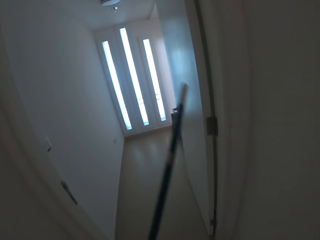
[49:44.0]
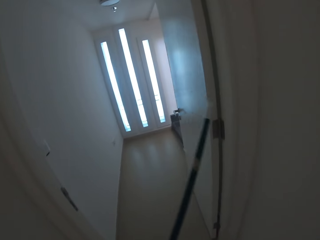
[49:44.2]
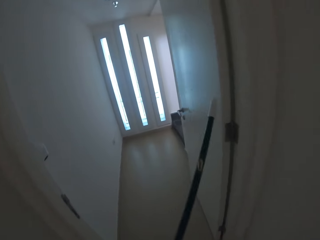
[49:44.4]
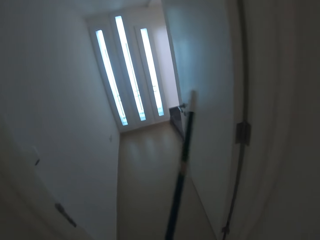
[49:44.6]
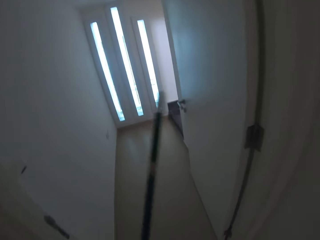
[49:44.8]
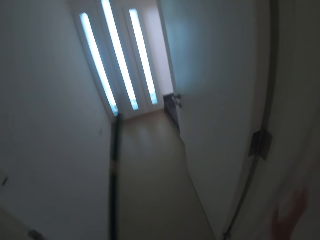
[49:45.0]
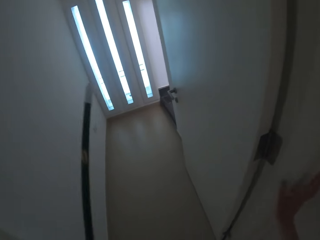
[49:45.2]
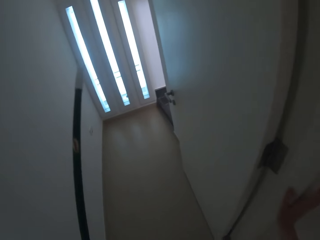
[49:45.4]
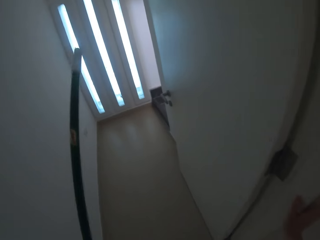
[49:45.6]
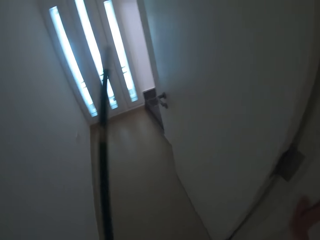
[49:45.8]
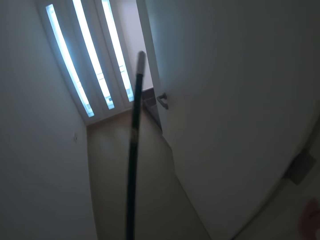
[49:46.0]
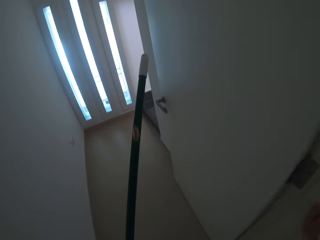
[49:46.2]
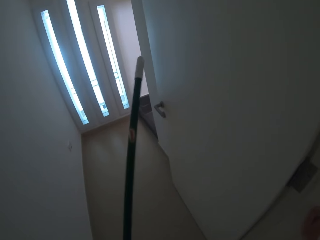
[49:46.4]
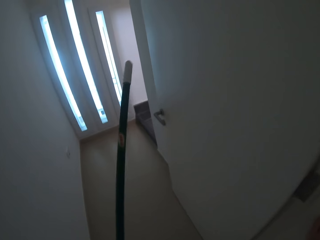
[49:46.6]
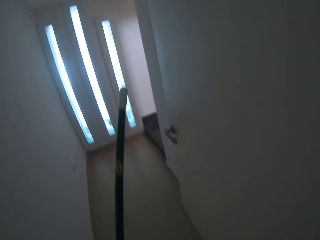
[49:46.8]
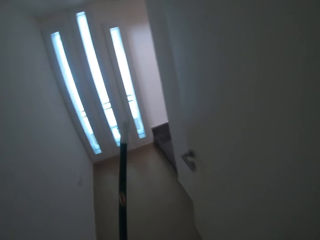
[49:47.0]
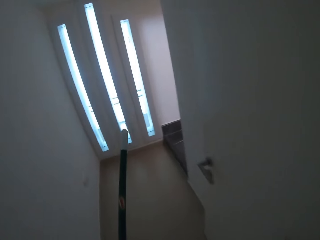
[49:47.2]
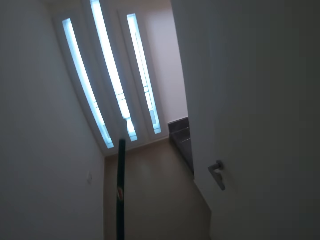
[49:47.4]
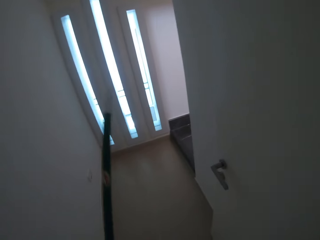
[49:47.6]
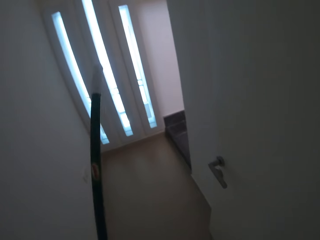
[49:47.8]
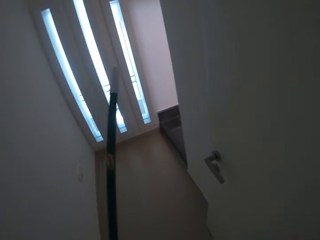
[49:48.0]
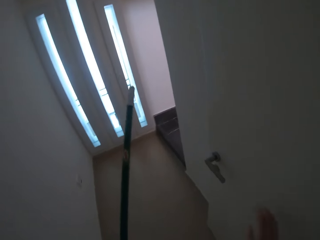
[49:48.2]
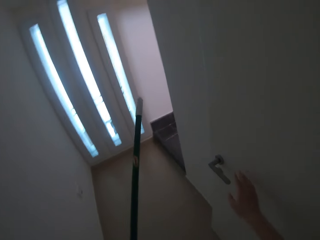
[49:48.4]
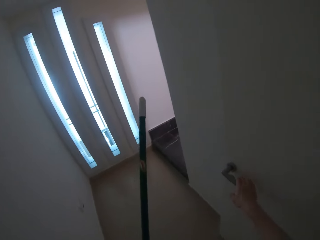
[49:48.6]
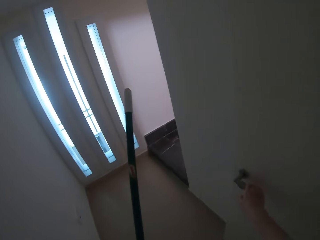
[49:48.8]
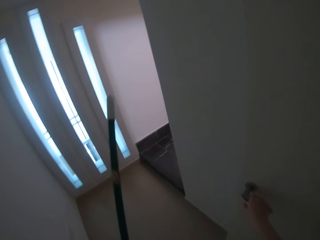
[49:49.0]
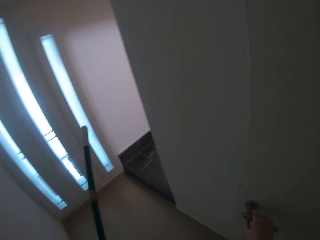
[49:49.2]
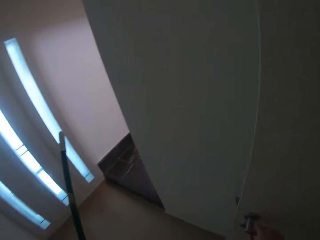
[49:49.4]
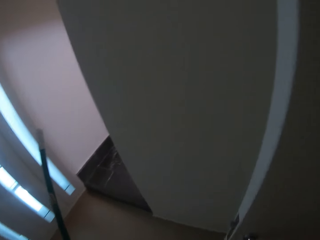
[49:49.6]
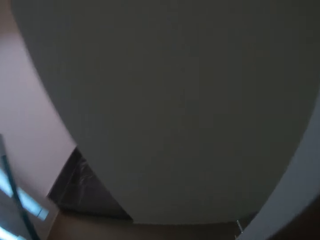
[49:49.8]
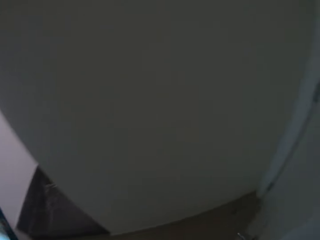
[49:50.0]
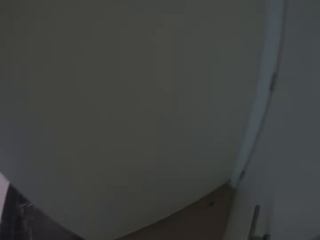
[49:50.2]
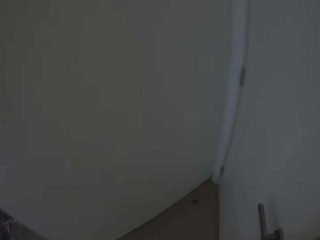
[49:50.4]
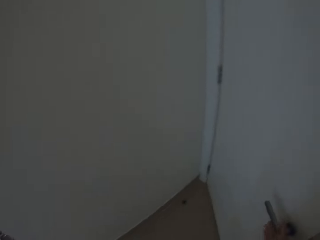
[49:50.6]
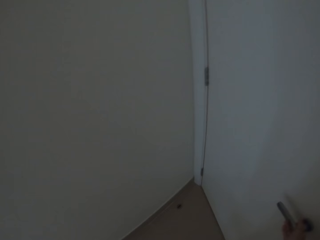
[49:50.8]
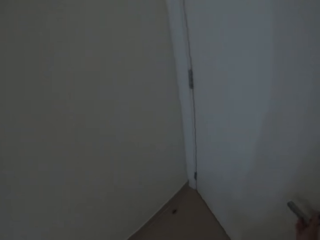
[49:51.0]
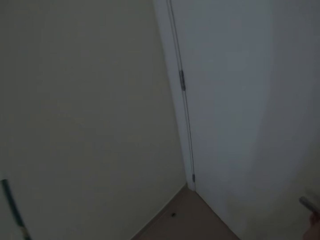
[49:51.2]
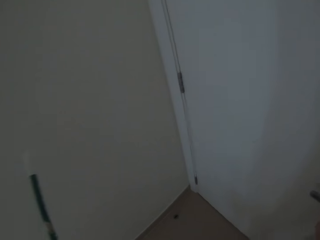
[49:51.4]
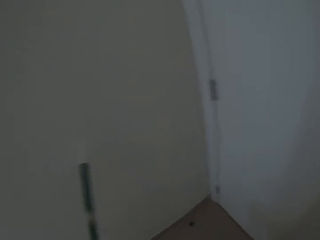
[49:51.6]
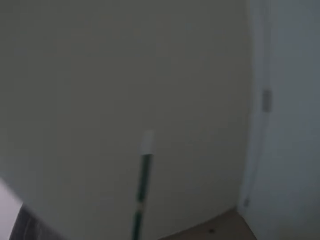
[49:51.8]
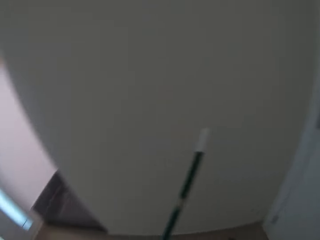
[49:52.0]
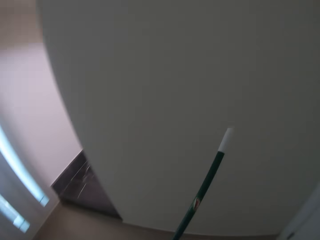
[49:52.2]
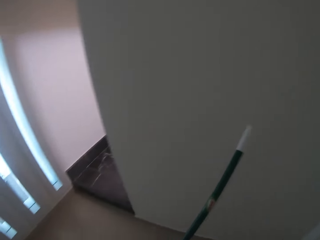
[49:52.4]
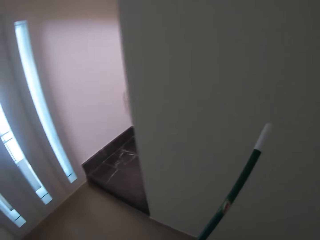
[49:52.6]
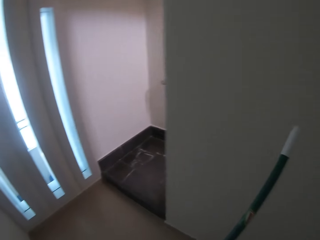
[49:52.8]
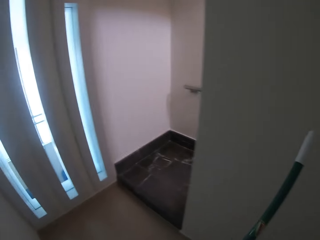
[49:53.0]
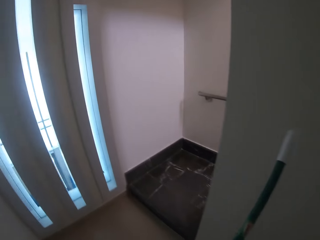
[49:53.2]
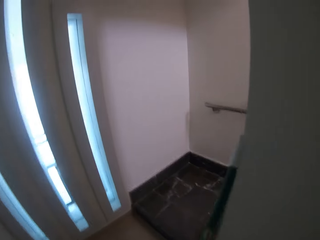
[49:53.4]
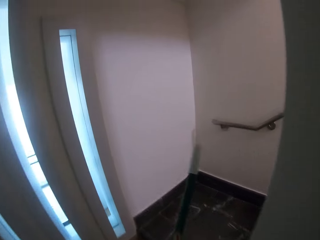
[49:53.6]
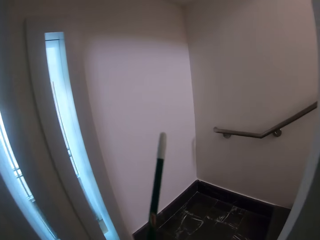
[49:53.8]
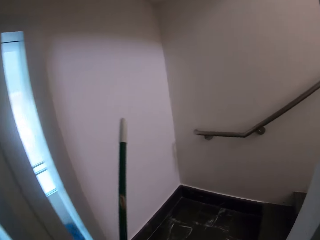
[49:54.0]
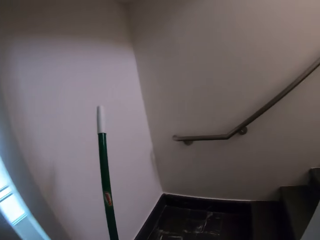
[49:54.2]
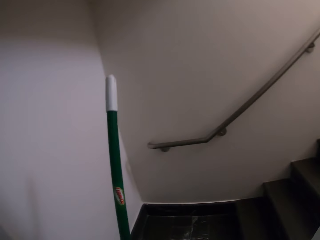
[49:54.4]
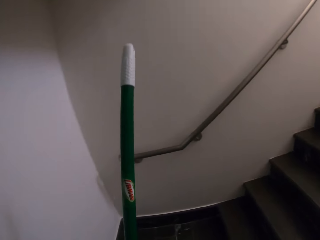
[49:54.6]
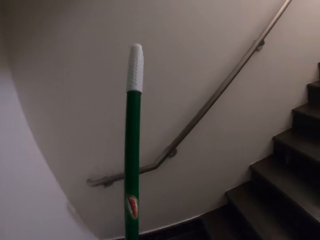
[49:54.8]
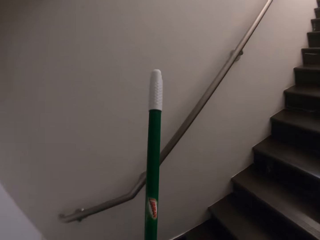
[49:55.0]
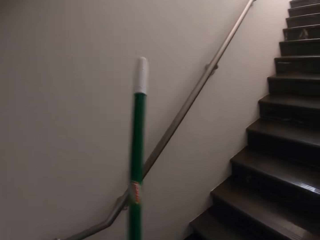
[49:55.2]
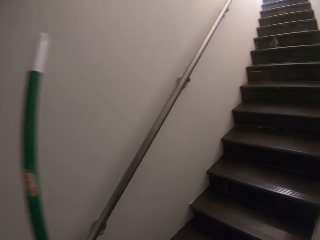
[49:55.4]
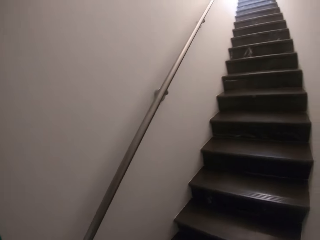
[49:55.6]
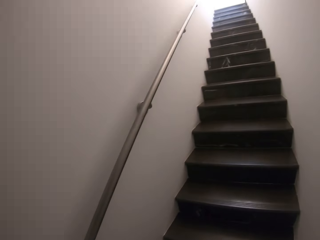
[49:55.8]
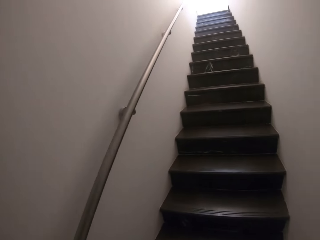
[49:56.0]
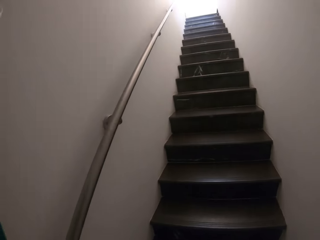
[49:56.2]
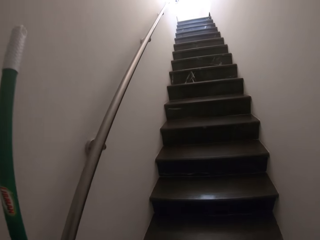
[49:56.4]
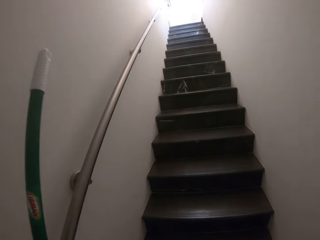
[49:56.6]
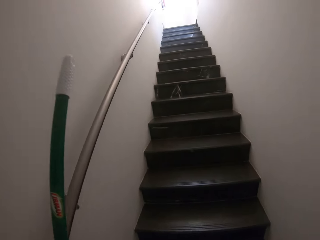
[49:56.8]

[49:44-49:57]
The camera wearer walks around the house. They open a room door. They hold something. They close the door. They walk around in the house.

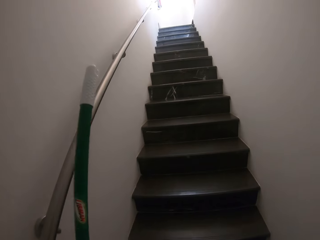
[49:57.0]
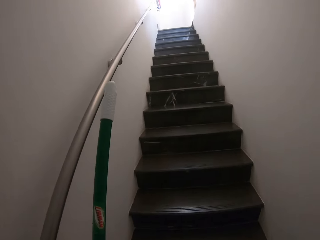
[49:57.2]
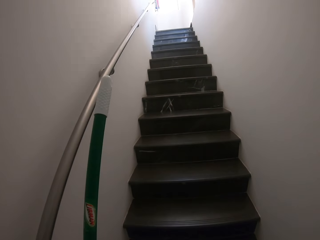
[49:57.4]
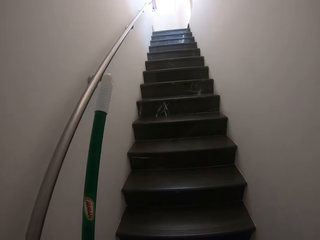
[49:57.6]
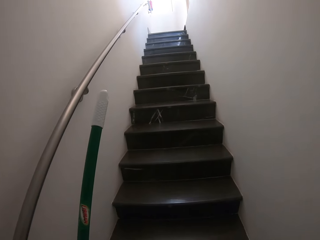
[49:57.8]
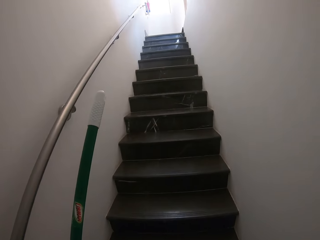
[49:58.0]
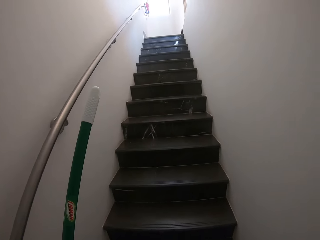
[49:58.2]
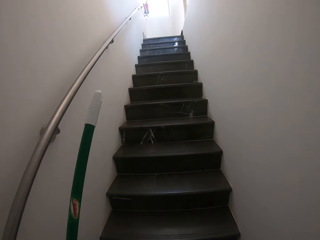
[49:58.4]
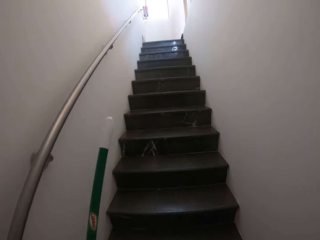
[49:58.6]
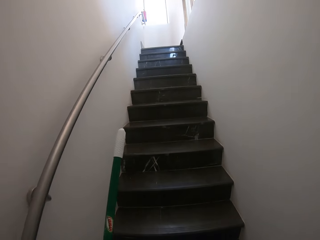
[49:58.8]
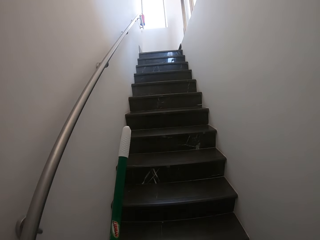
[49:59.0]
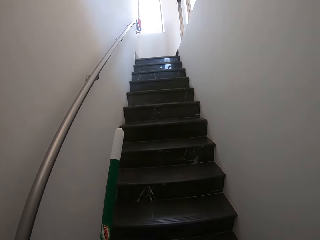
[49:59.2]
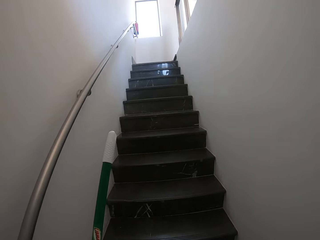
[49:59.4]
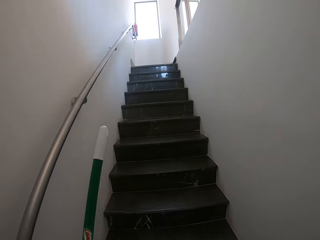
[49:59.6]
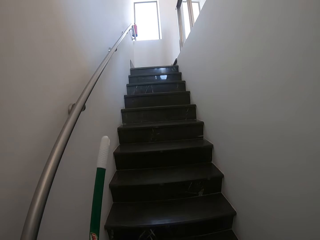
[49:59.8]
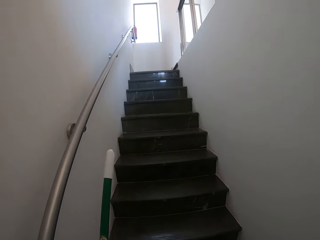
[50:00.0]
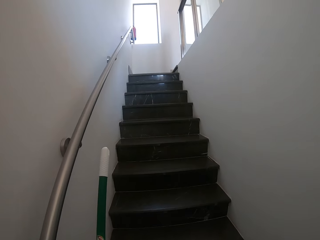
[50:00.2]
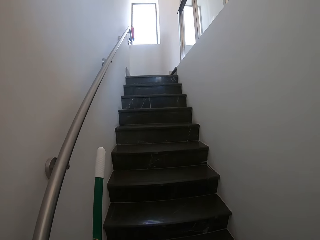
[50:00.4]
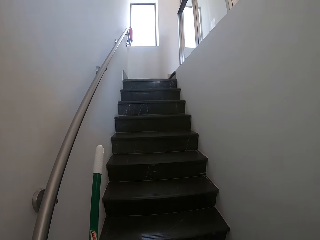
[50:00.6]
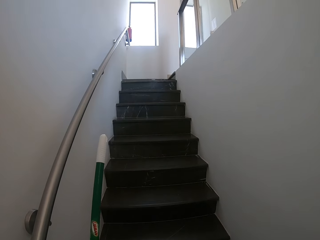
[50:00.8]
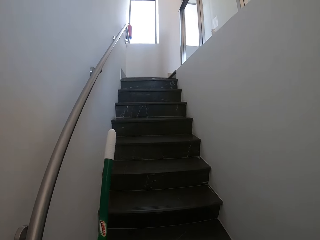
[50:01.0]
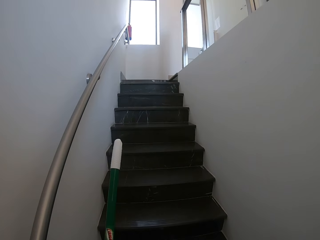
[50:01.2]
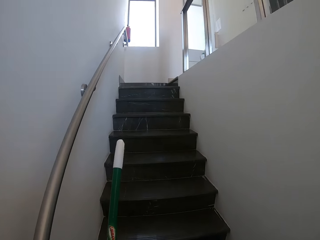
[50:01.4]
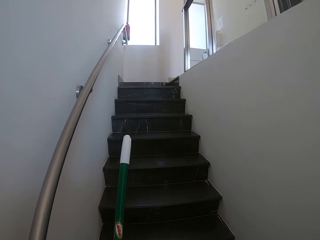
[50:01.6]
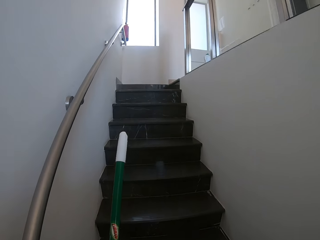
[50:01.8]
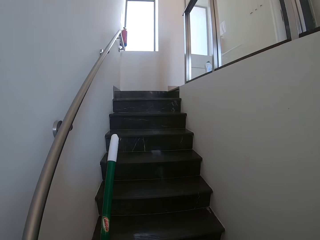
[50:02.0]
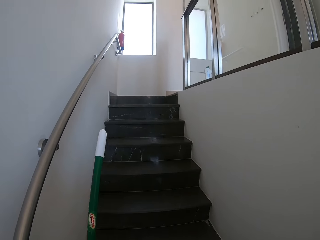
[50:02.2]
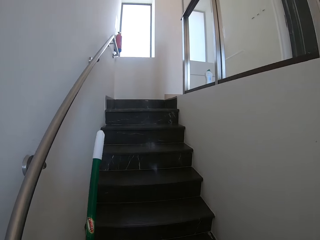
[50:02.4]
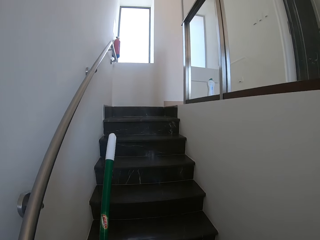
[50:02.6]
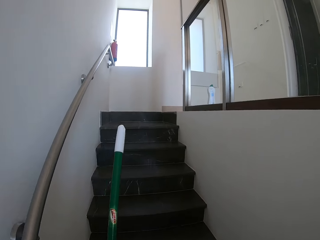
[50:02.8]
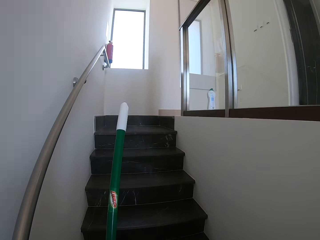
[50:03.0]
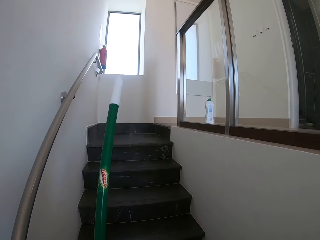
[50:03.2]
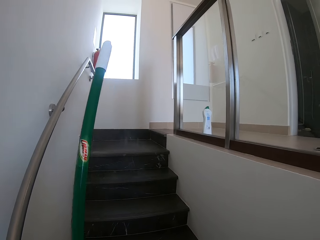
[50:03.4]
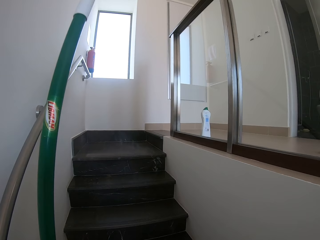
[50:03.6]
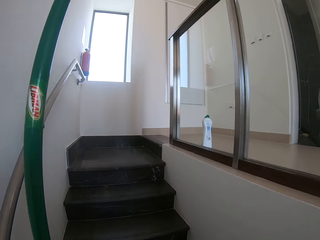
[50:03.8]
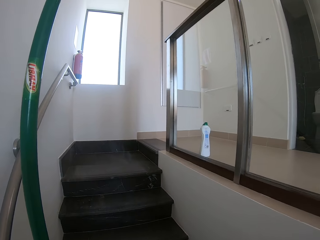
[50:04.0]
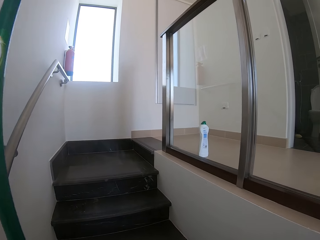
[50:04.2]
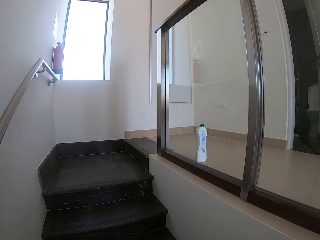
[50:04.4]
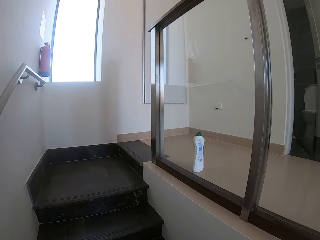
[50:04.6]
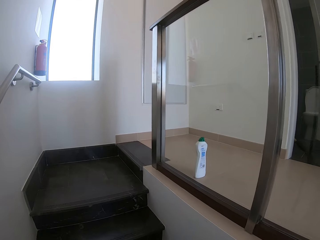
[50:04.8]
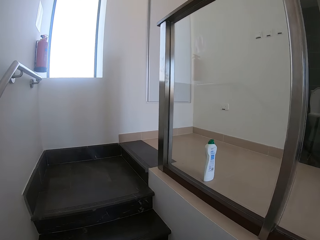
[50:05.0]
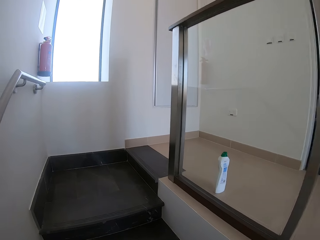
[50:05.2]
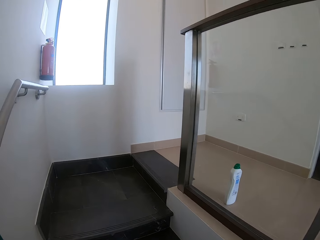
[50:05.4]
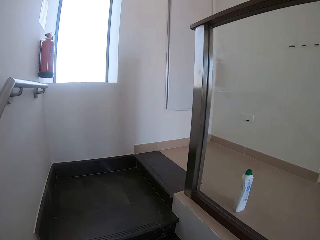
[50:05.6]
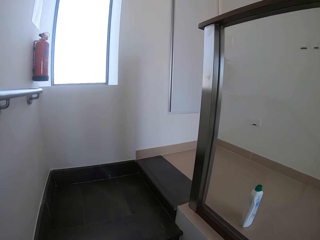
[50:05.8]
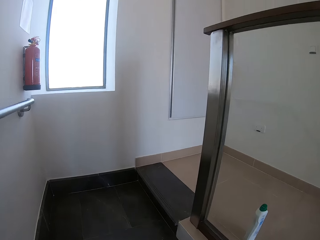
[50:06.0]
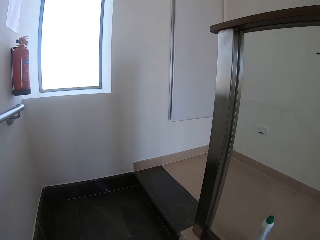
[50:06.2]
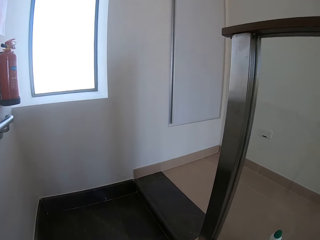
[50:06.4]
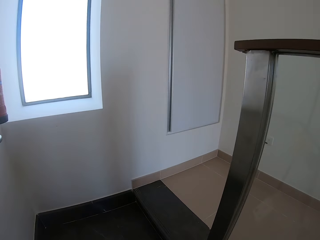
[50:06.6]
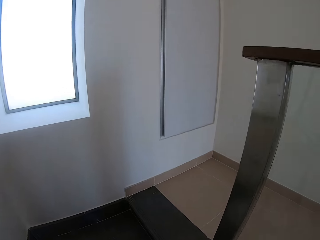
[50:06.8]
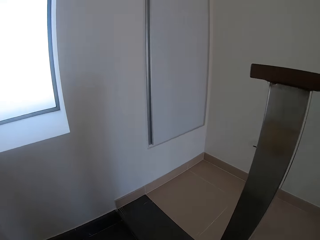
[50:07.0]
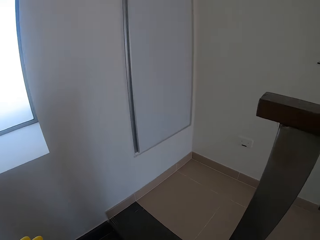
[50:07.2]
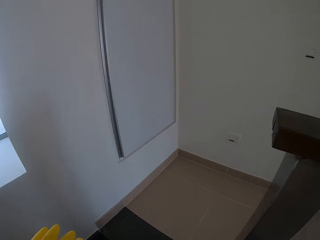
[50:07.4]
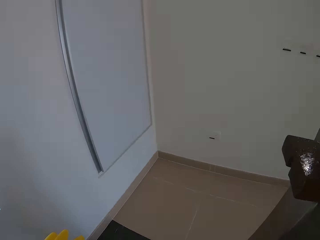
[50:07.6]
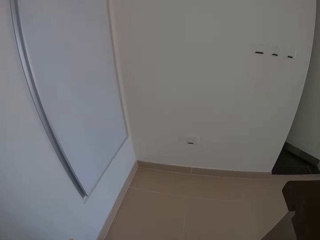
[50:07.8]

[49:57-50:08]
The camera wearer walks in the stairs.
